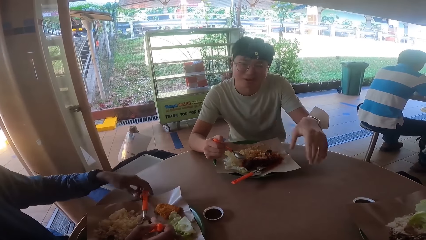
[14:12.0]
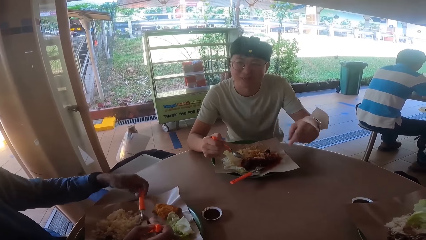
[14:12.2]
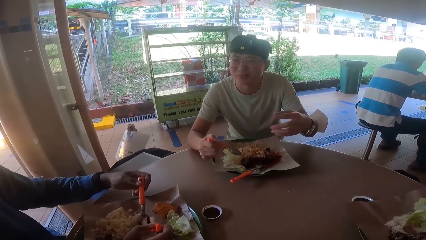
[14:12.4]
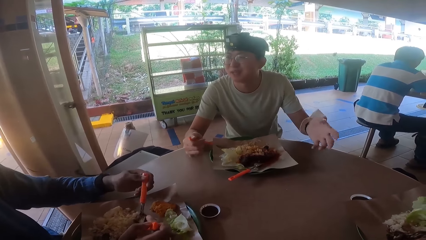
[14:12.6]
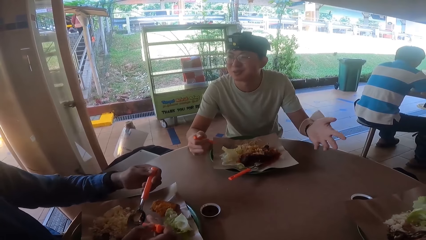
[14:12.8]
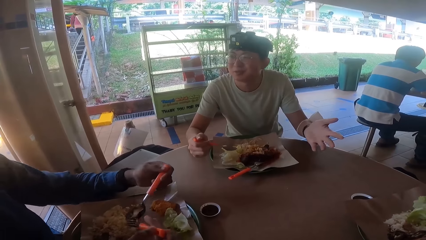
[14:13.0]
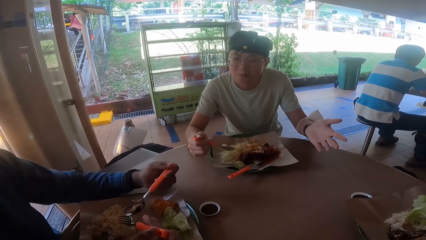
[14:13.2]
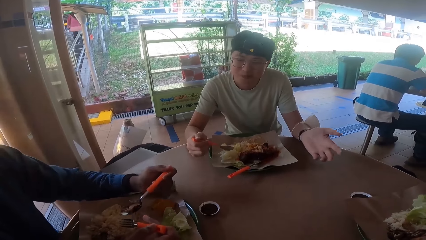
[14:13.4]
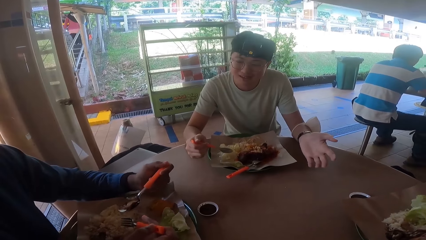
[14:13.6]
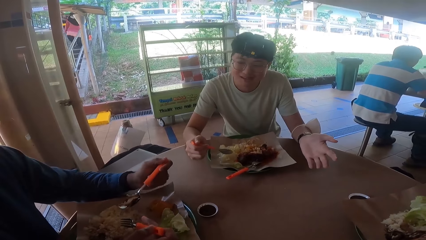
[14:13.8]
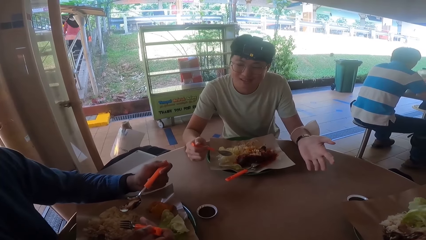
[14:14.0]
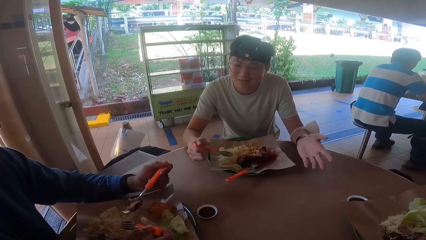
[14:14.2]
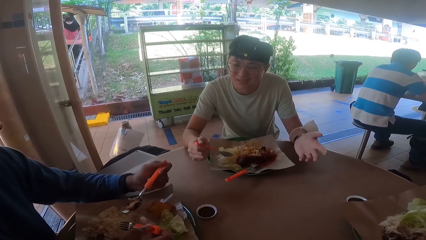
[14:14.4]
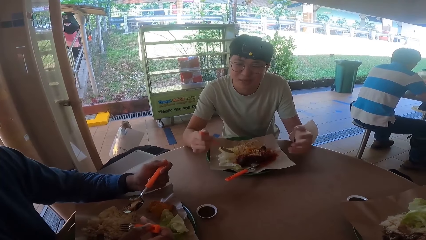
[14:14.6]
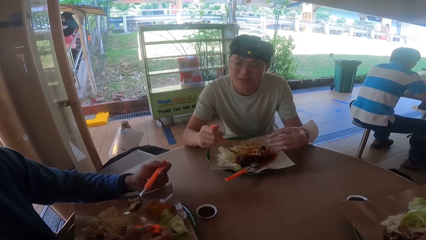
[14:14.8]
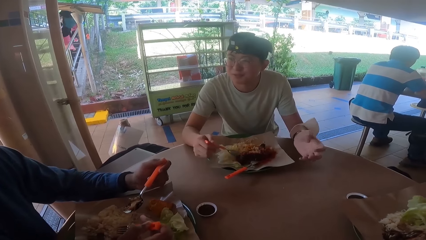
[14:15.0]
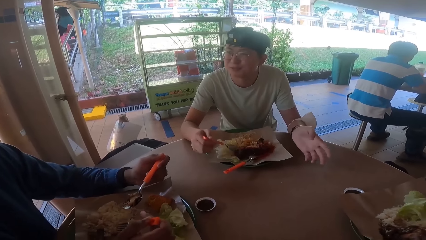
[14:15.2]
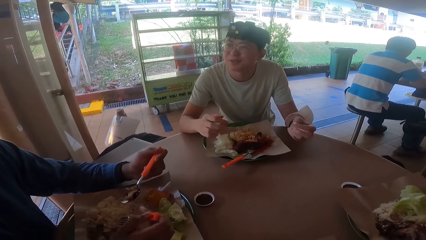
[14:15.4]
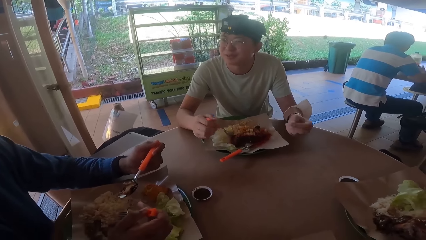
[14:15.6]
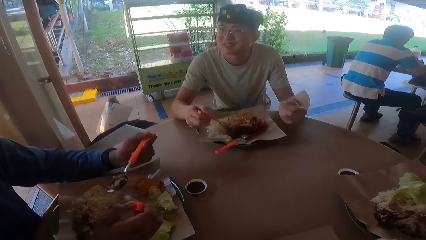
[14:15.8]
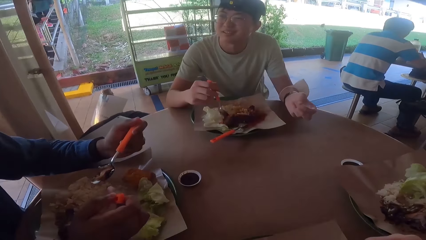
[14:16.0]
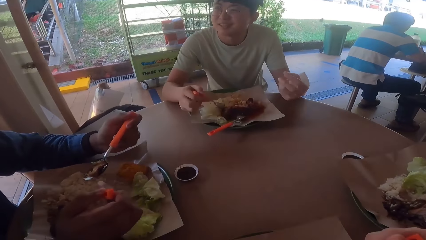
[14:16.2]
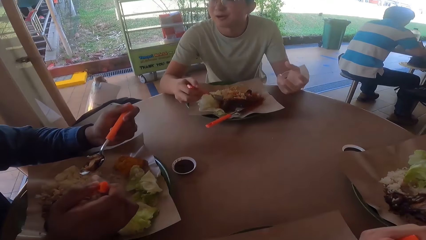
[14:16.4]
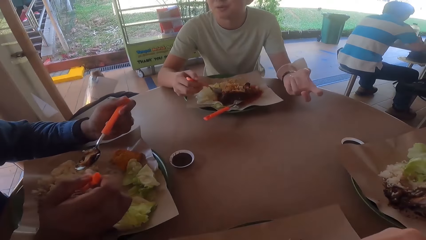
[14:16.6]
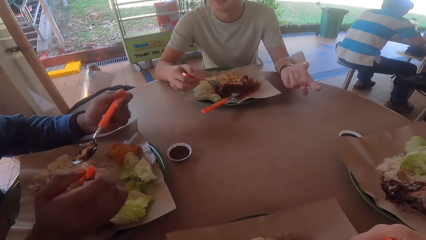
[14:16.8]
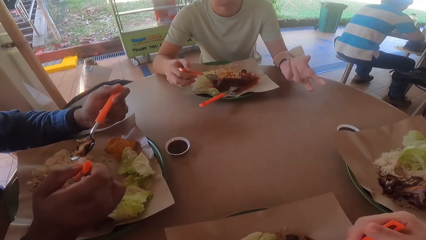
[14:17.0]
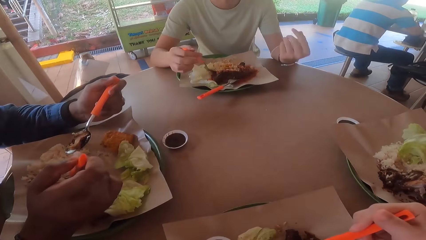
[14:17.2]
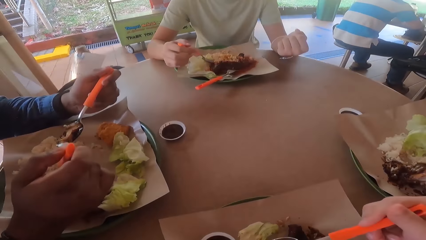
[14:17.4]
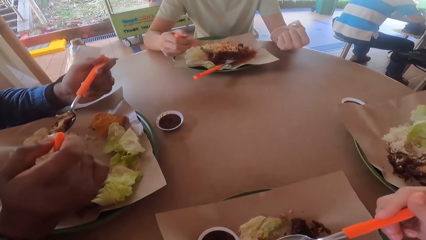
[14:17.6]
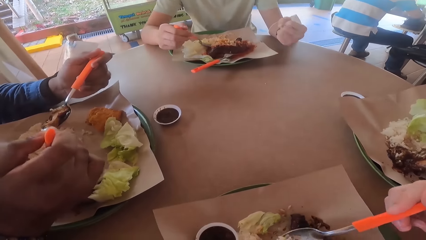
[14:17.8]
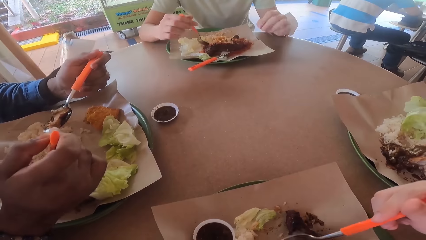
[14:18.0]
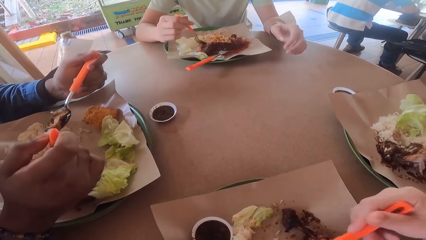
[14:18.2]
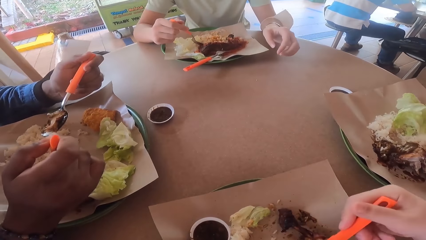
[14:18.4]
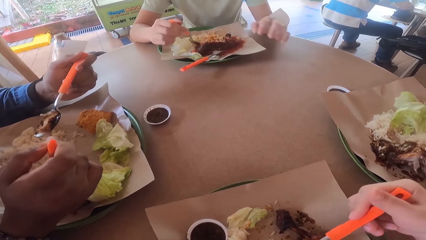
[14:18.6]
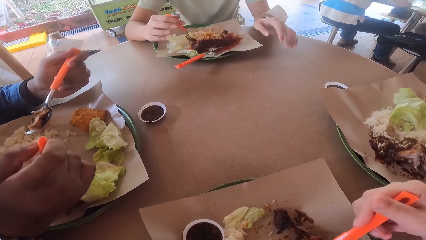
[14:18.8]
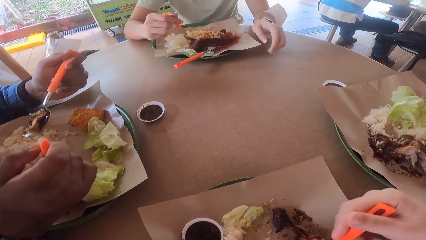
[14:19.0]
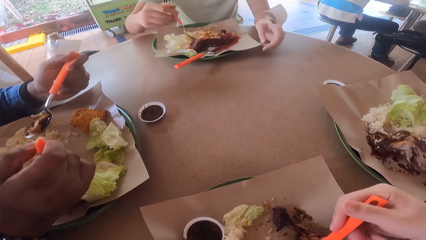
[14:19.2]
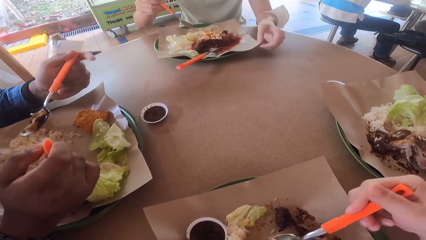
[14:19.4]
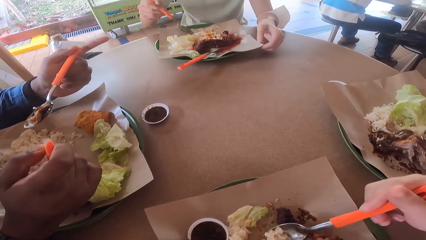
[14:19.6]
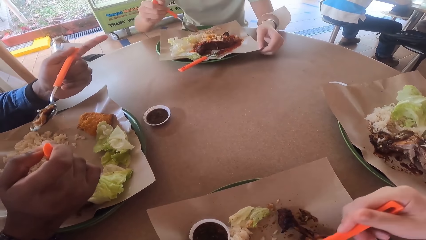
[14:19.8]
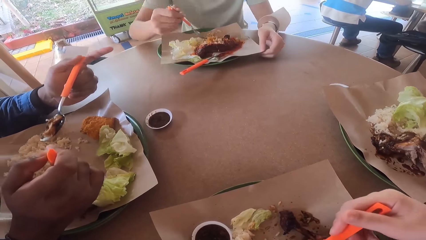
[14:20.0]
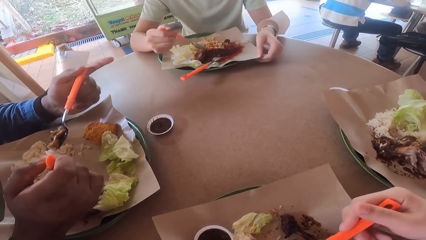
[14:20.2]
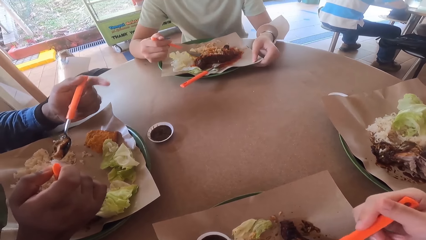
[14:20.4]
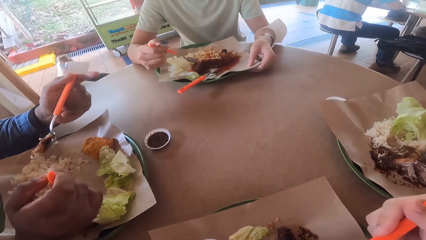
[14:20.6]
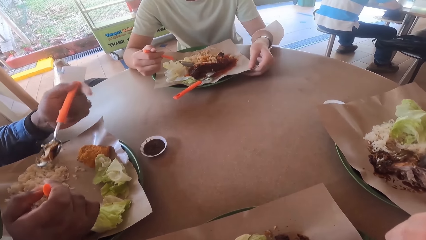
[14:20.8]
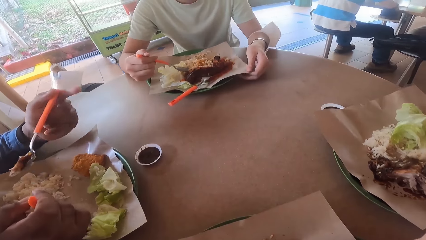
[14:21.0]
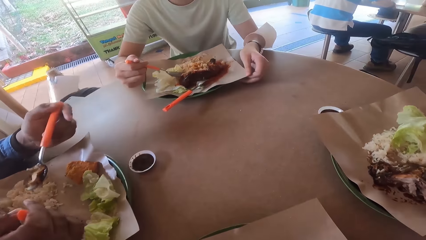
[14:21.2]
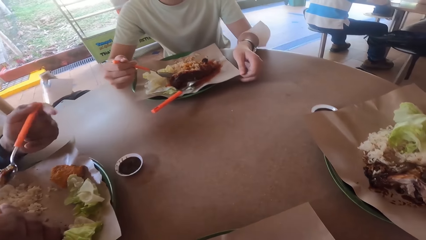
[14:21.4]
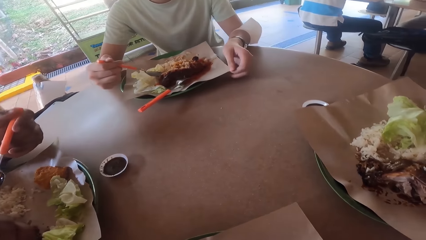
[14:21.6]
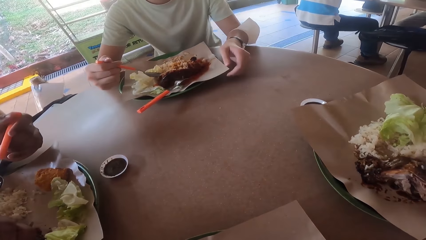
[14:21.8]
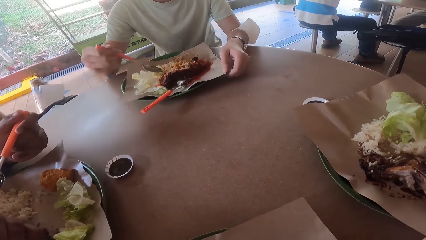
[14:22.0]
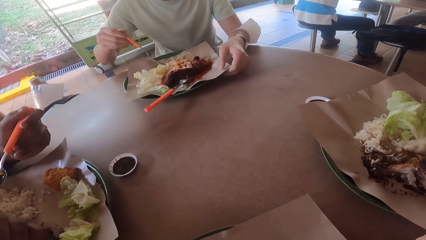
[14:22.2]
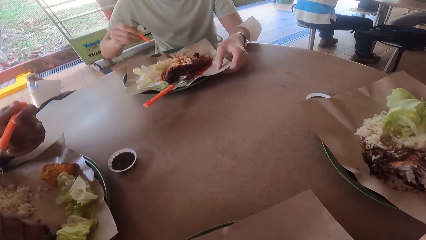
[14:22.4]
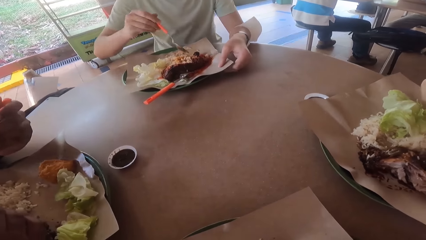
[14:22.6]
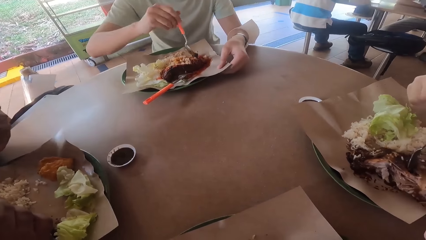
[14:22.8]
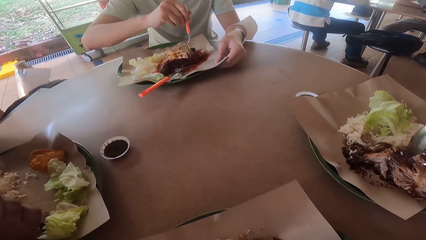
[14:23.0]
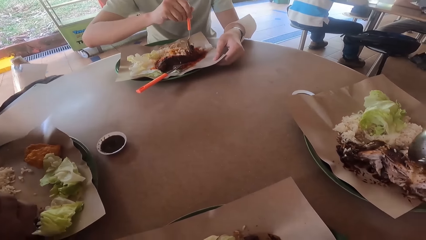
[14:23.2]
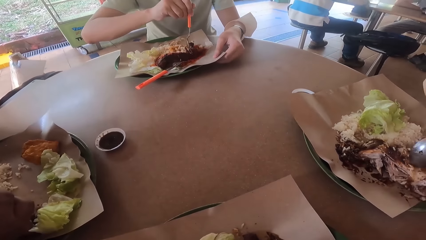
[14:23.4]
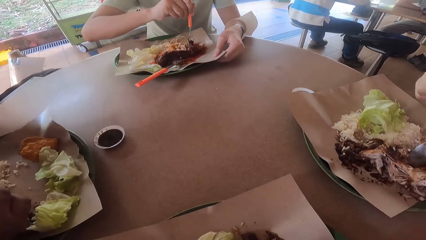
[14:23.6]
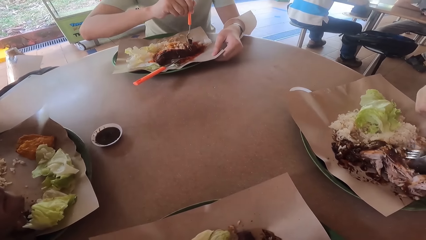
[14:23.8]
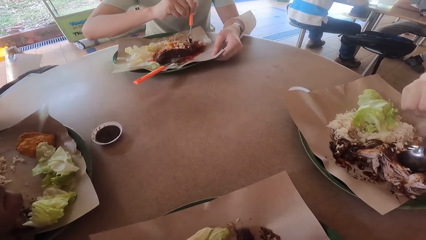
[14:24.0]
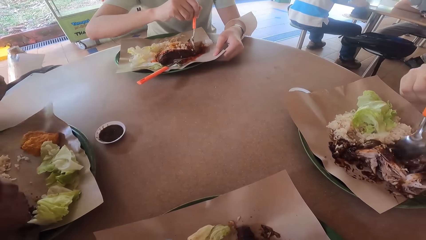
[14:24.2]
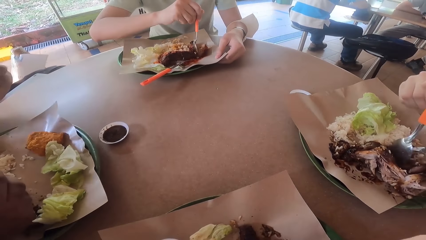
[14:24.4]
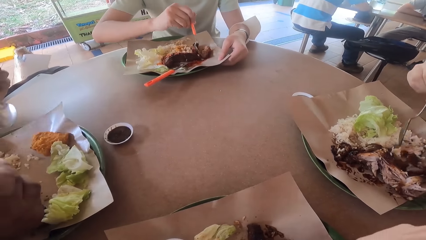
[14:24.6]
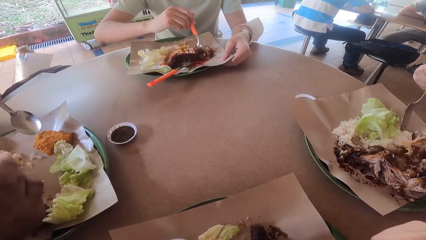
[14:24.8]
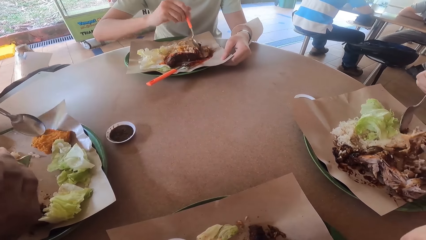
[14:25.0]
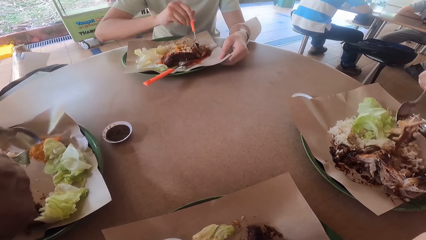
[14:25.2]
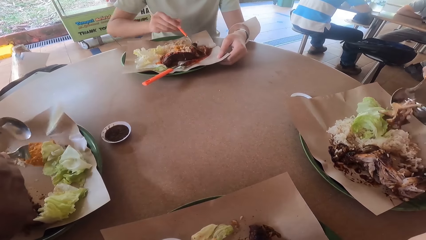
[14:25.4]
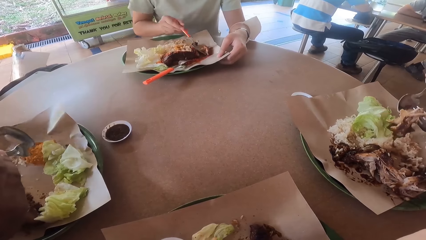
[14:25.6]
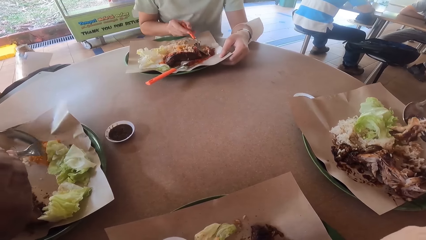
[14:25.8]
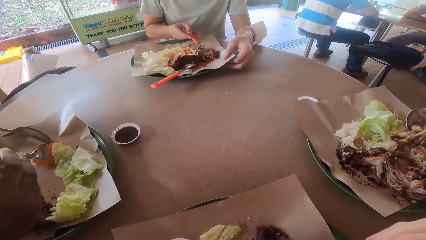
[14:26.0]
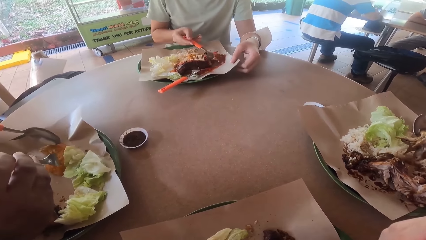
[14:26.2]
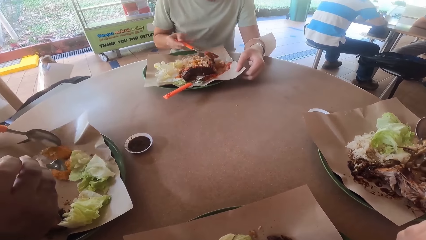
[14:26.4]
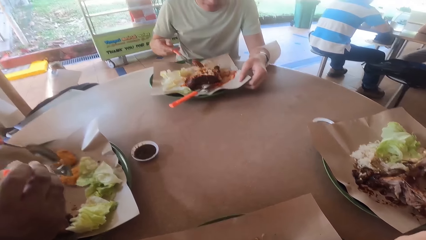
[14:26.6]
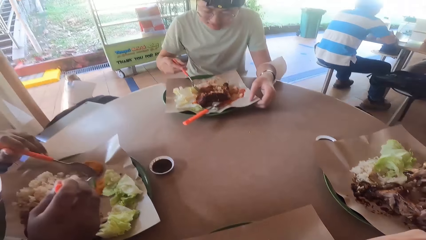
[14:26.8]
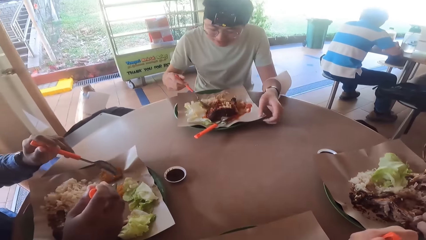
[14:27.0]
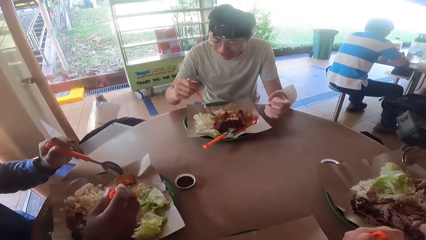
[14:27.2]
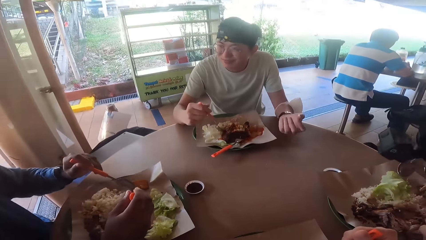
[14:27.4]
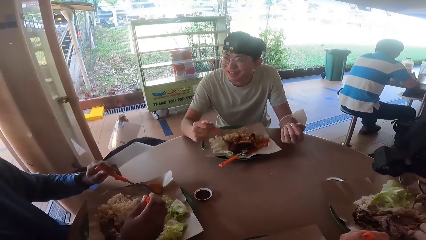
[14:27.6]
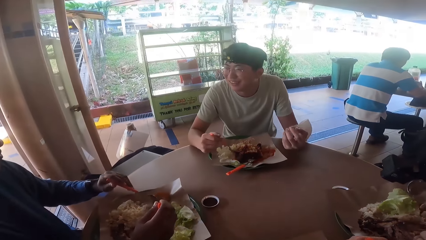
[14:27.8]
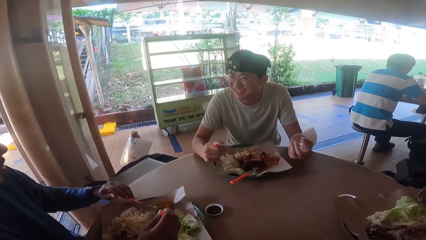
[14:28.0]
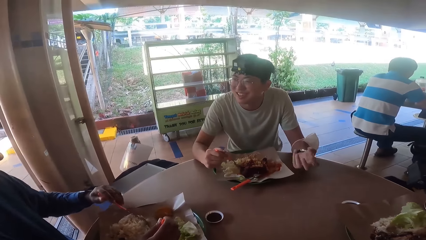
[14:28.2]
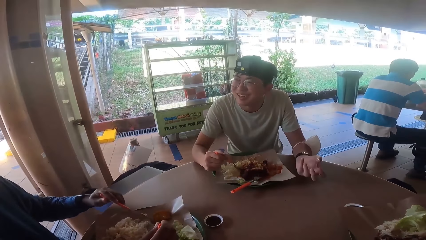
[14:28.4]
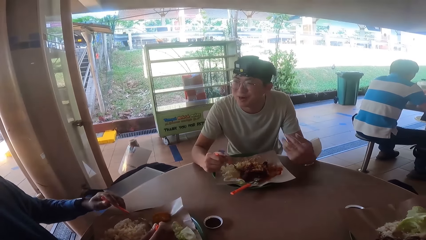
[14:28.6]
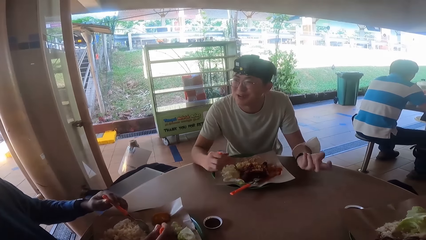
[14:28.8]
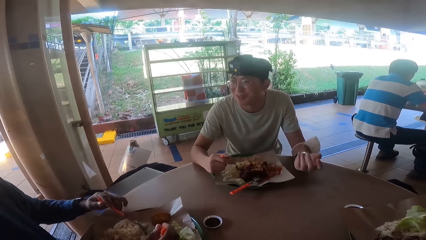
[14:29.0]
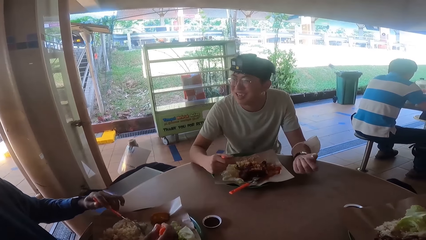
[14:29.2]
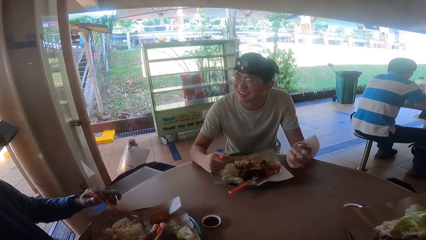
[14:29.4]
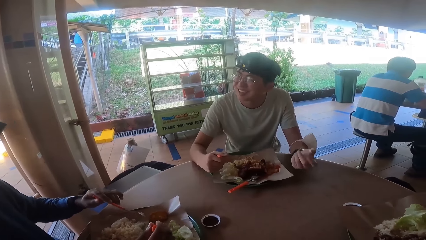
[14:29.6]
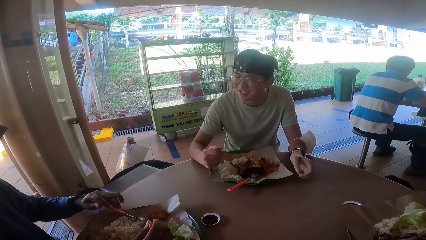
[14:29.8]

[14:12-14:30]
A man grabs a spoon. Another man holds a spoon. The first man holds a fork. The first man holds the spoon and fork. The second man holds the spoon and converses with the first man. The camera wearer pokes food with a spoon. A third man demonstrates with his hands on the table. The second man converses with the first man. The first man holds the spoon. The second man holds the spoon. A fourth man cuts fried chicken with a fork and knife. The second man cuts the fried chicken with the spoon. The first man pokes the food with the fork and spoon. The second man converses with the first man and holds the spoon. The fourth man eats the fried chicken. A fifth man eats food from his plate. The first man holds the spoon and fork. The second man holds the spoon and converses with the first man.
